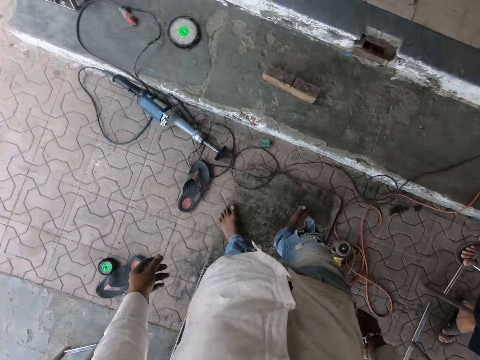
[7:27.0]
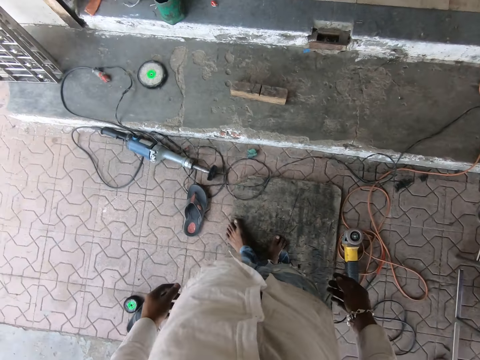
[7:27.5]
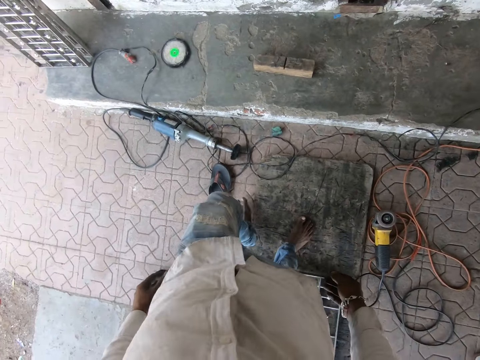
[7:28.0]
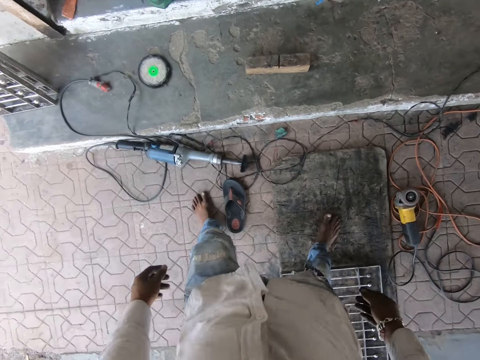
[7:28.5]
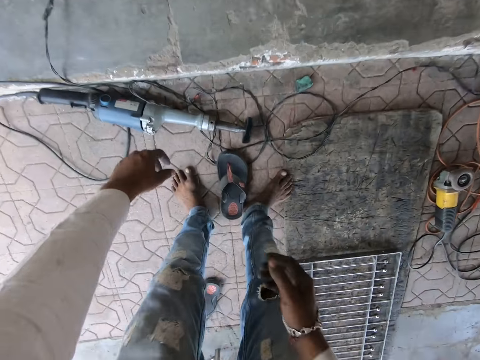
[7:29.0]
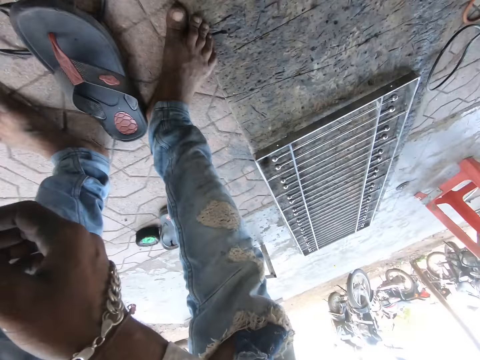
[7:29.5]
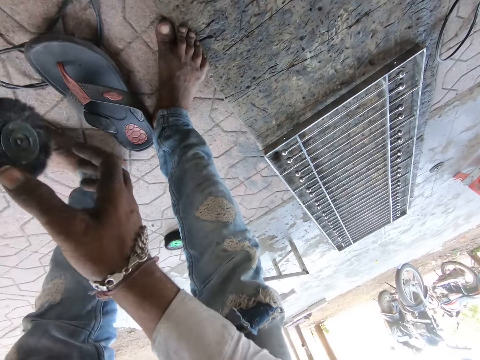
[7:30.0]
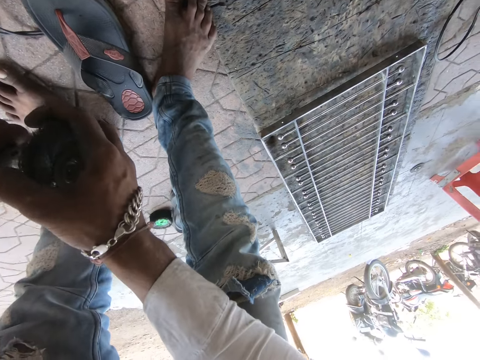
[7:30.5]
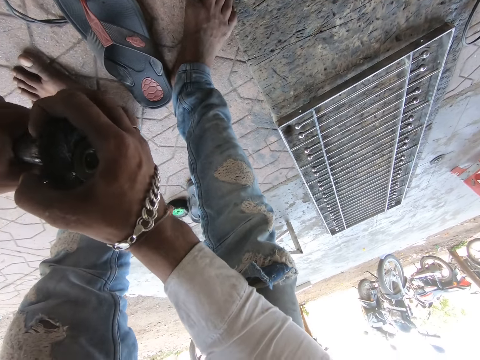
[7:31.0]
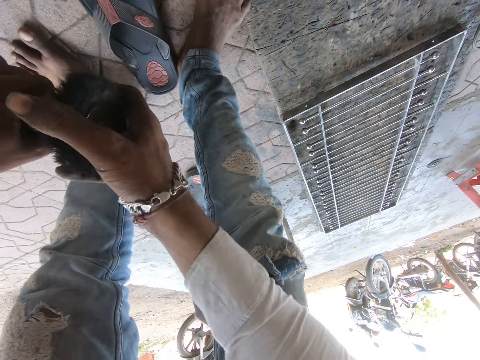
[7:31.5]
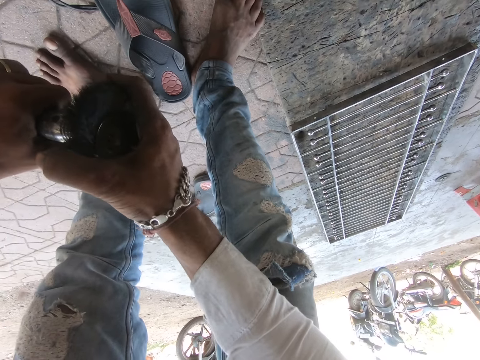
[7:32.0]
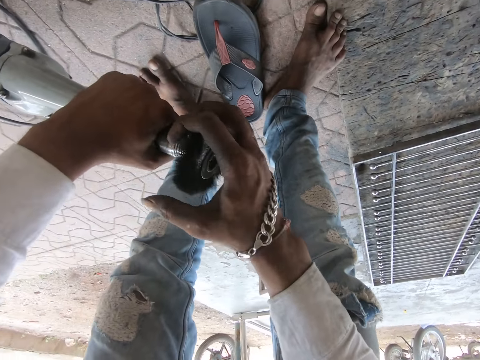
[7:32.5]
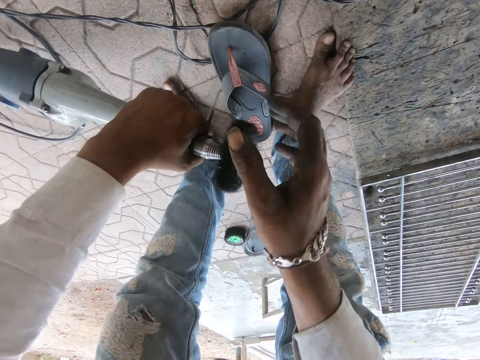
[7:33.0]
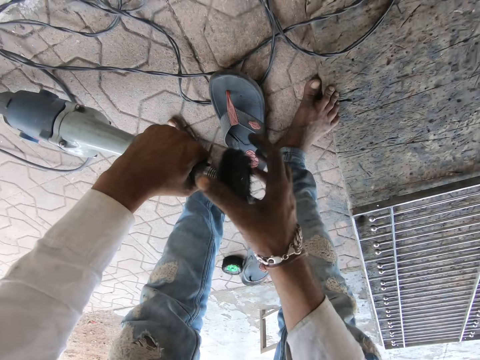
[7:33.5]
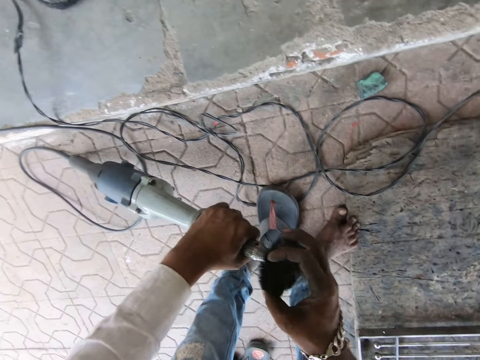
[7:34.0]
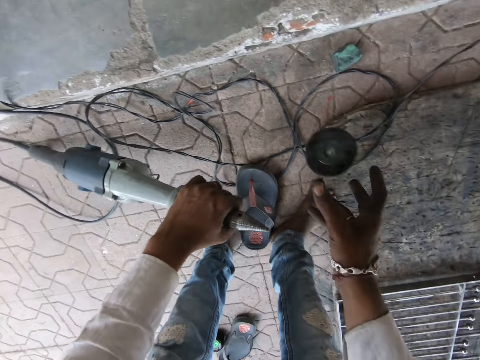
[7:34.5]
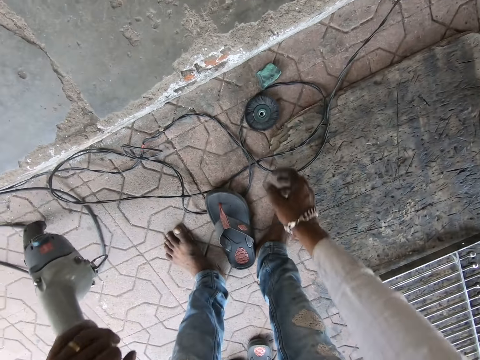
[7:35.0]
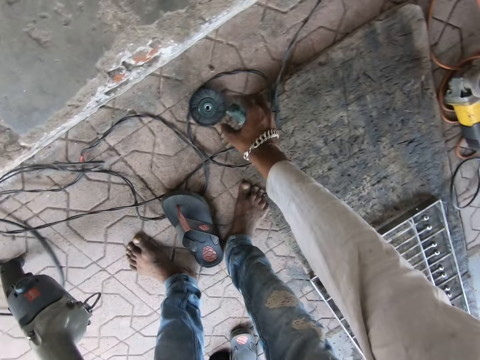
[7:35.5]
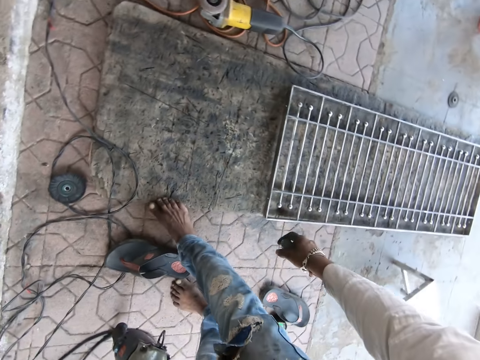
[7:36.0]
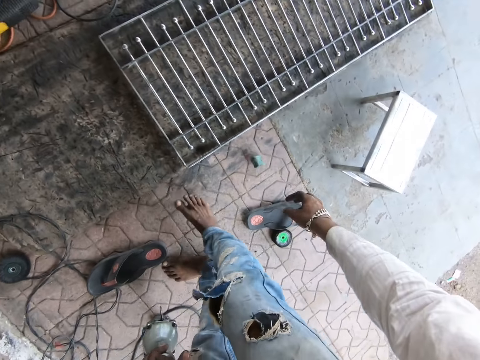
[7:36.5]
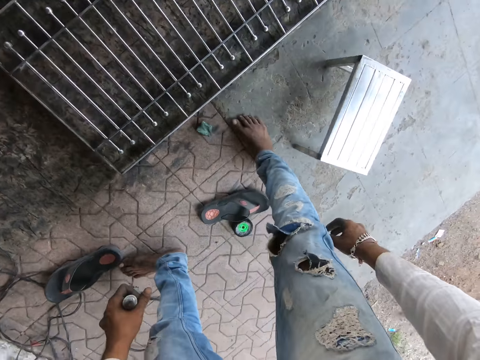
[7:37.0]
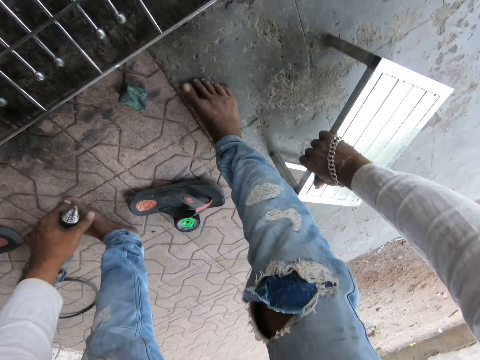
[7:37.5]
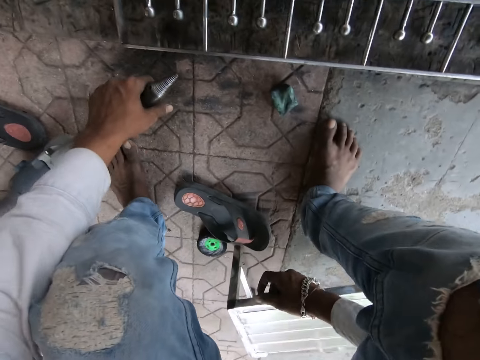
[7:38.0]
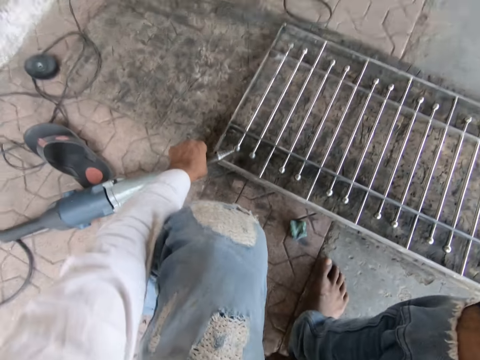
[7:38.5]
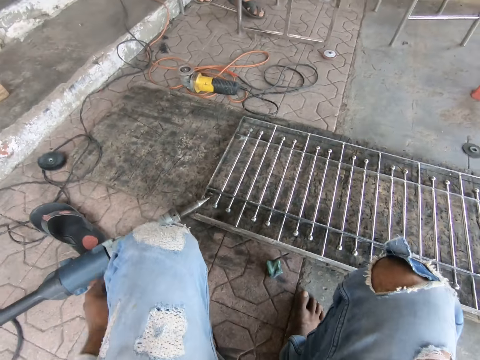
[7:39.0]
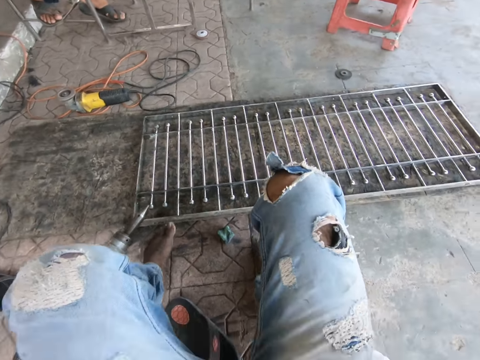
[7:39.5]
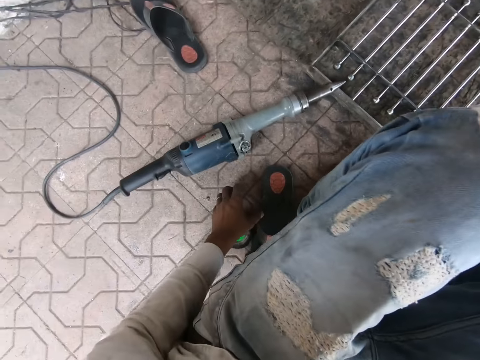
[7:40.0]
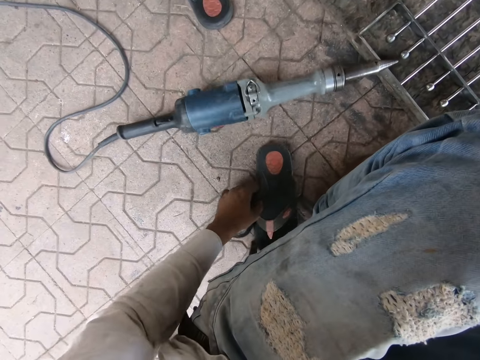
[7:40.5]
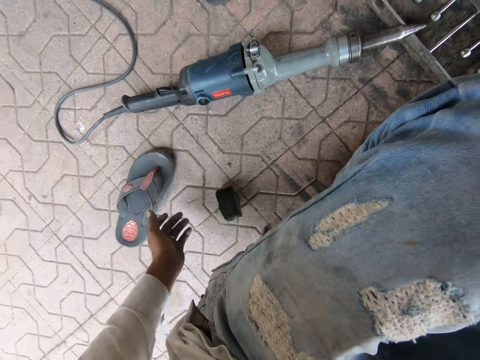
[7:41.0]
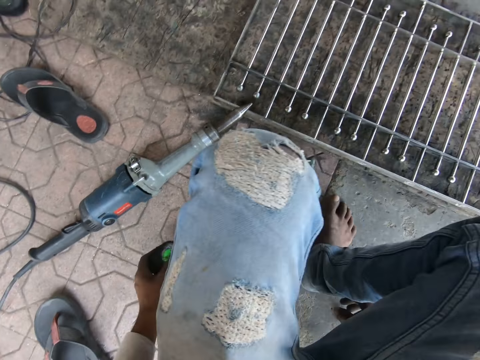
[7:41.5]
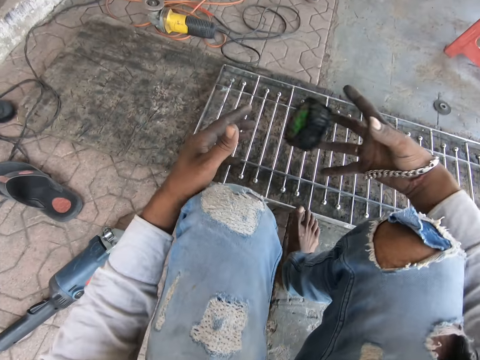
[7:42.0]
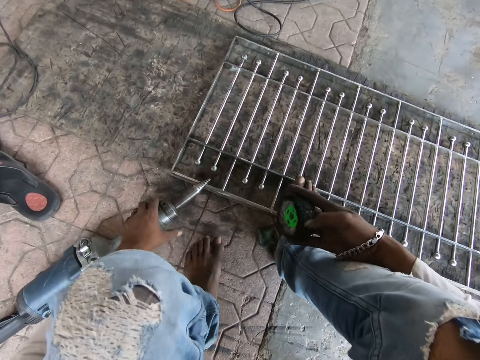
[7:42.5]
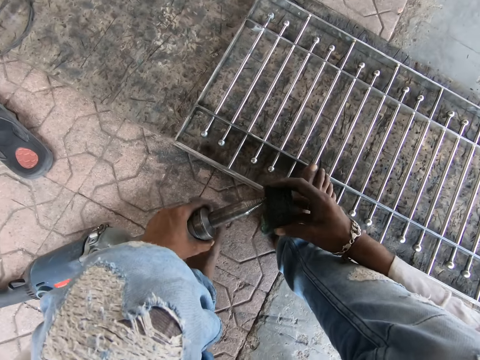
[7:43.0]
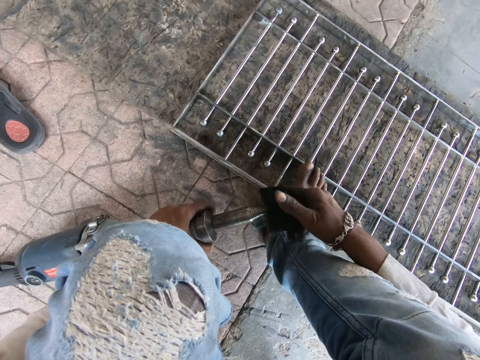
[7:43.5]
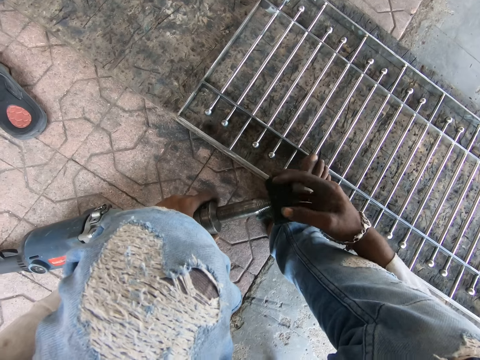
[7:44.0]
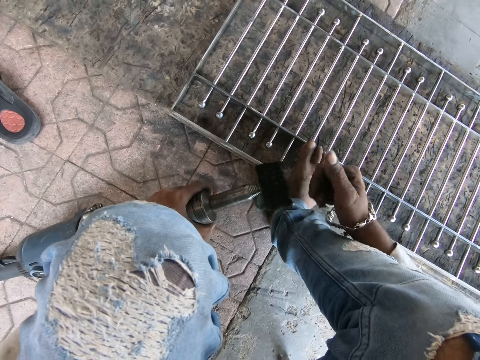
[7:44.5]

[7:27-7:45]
The camera wearer moves. He carries the angle grinder from the floor with his left hand. He removes the blade on the angle grinder with his right hand. He drops the blade in his right hand on the ground. He picks a pan from the ground with his right hand. He drops the pan in his right hand on the ground. He pulls a stool. He adjusts the stool on the ground with his right hand. He sits on the stool on the ground. He drops the angle grinder in his left hand on the burglarproof. He moves the slippers on the ground with his left hand. He picks the slippers and throws the slippers. He picks the blade from the ground with his left hand. He passes the blade from his left hand to his right hand. He picks the angle grinder from the burglarproof with his left hand. He fixes the blade on the angle grinder in his left hand with his right hand.

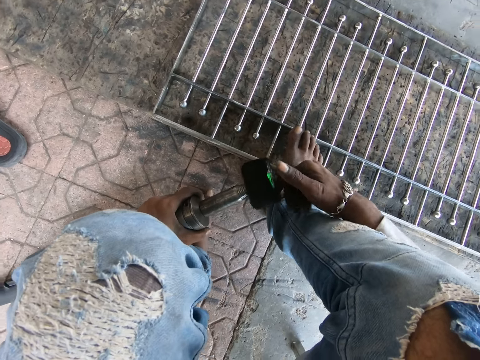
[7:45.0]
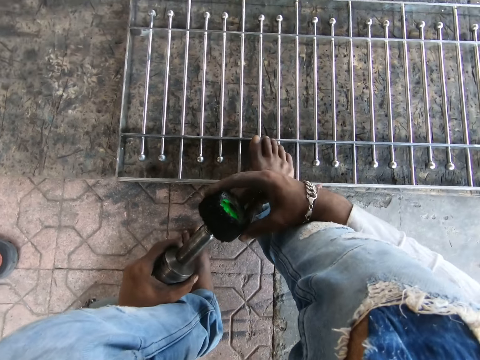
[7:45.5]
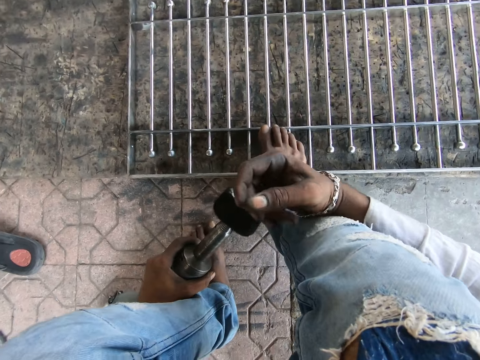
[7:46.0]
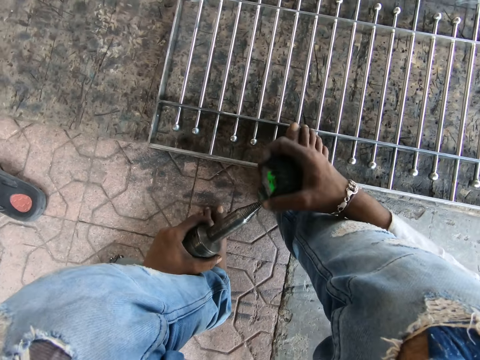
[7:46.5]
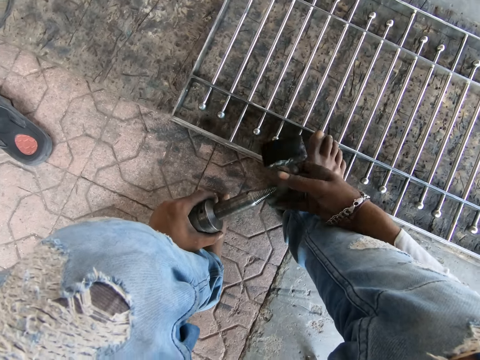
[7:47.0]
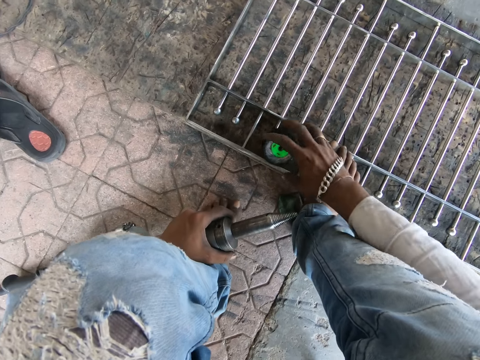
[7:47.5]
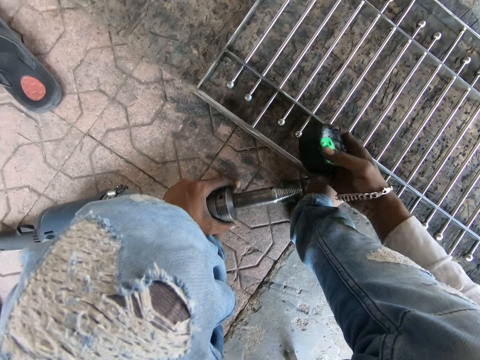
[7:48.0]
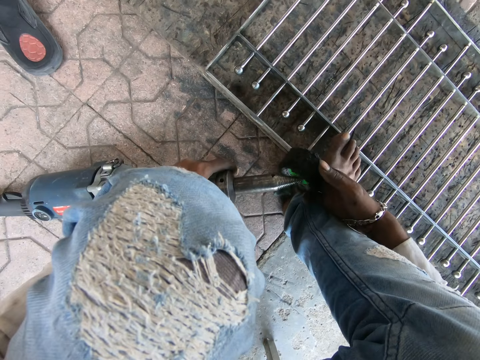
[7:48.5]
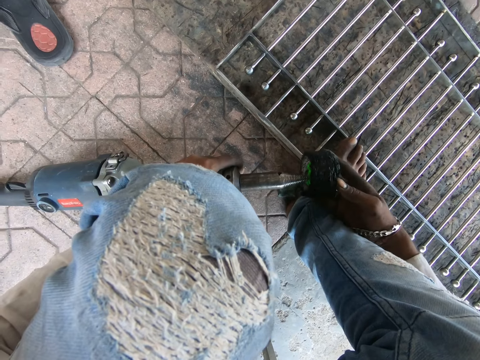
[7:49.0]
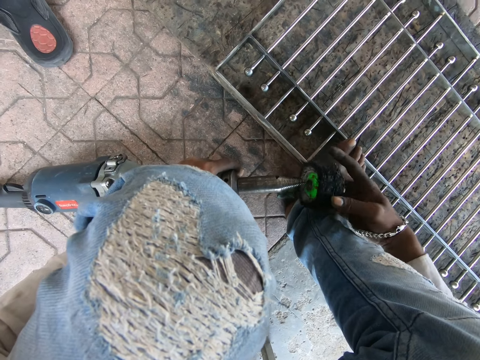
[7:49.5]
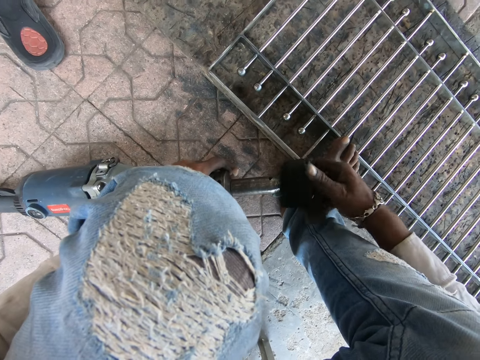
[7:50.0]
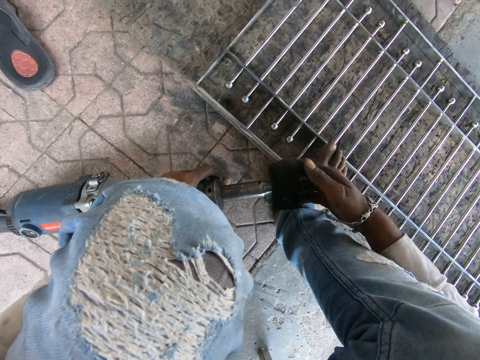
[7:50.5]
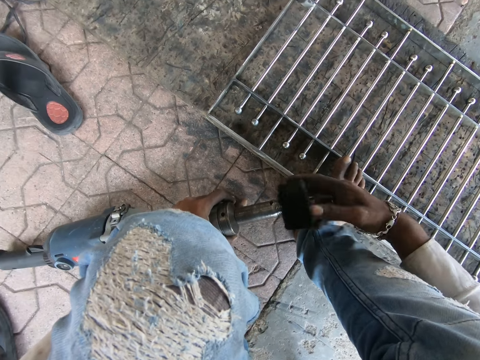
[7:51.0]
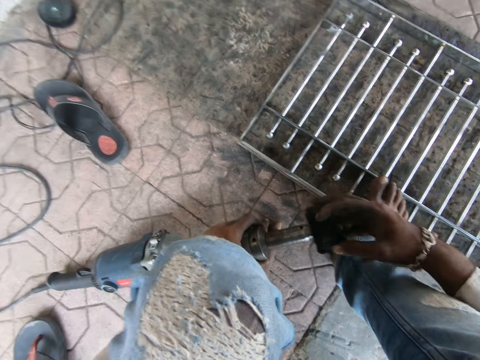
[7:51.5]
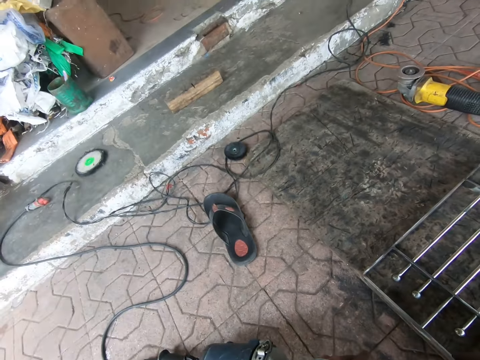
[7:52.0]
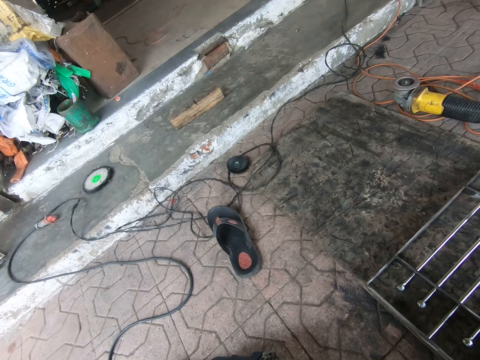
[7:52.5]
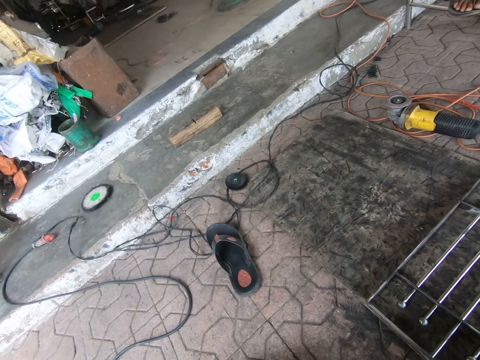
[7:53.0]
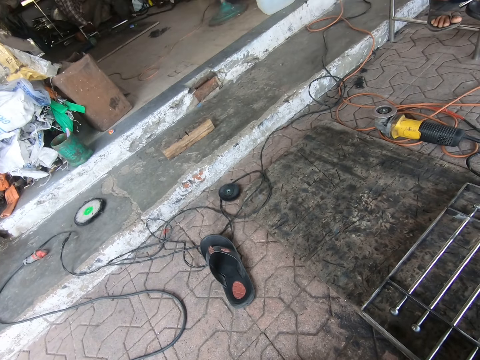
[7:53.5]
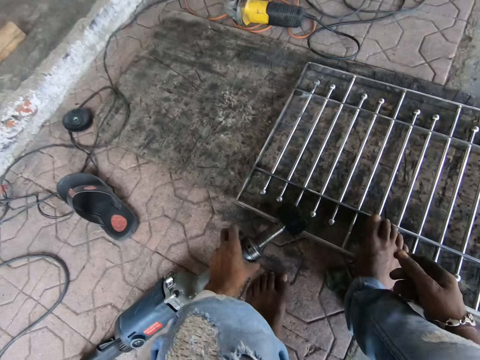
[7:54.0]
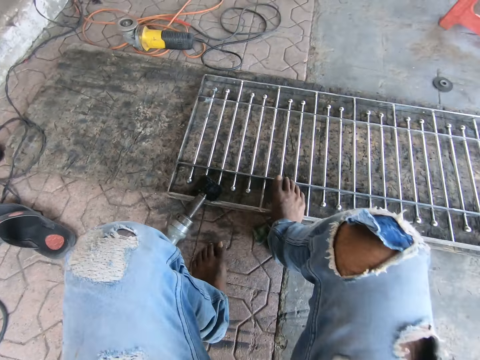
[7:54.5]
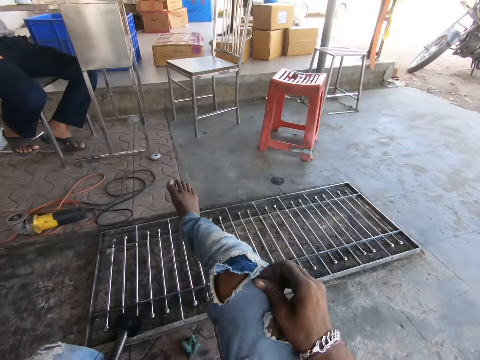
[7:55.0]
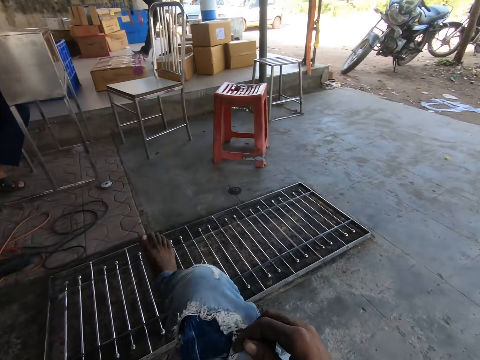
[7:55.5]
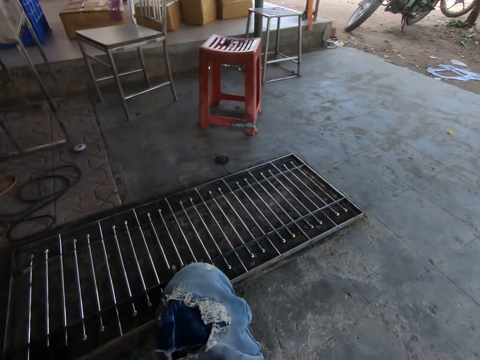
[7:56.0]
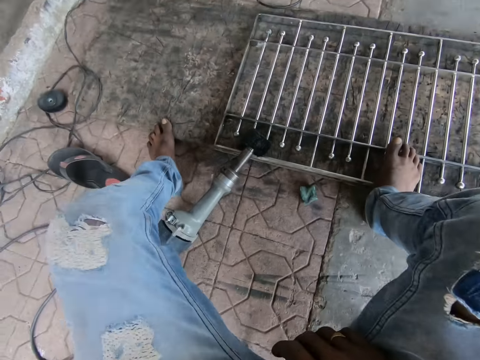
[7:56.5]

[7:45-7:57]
The camera wearer opens a buffing polishing wheel. He throws the buffing polishing wheel. He picks the blade from the burglarproof with his right hand. He fixes the blade on the angle grinder in his left hand with his right hand. He drops the angle grinder in his left hand on the burglarproof. He adjusts his jeans with his right hand.
